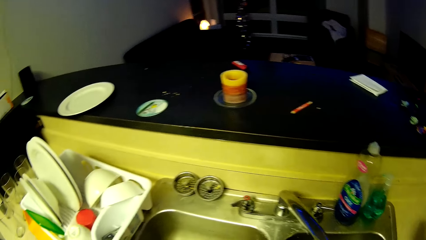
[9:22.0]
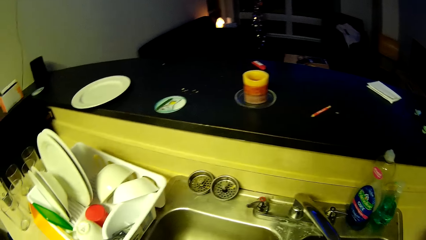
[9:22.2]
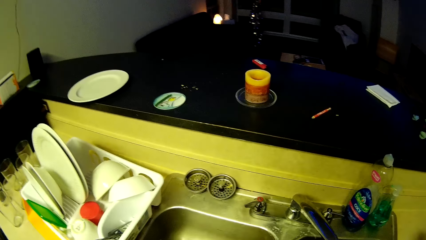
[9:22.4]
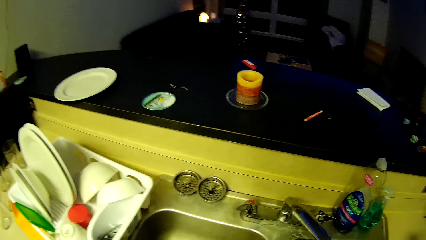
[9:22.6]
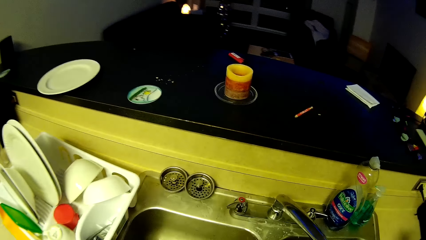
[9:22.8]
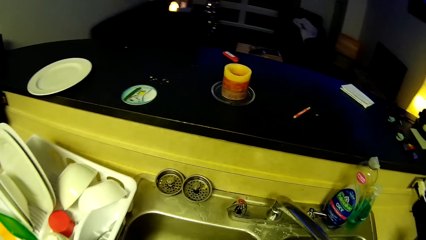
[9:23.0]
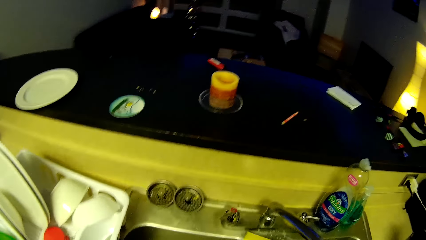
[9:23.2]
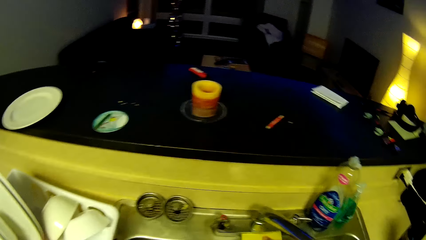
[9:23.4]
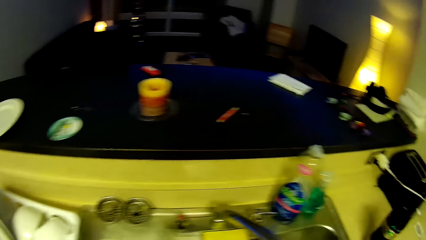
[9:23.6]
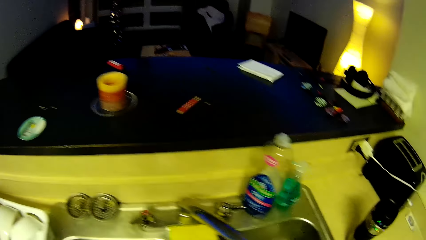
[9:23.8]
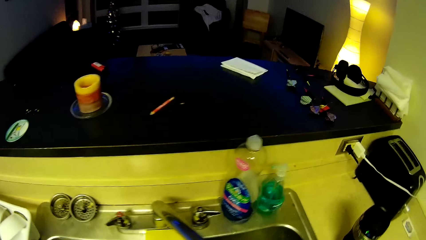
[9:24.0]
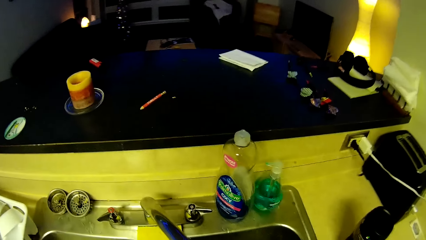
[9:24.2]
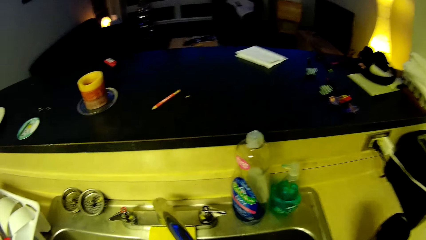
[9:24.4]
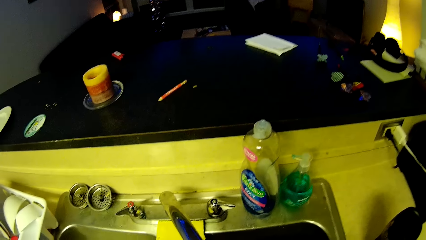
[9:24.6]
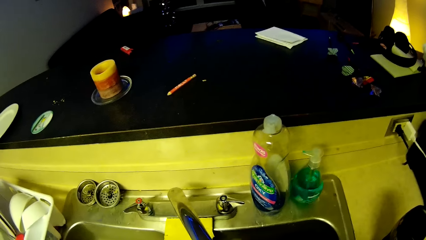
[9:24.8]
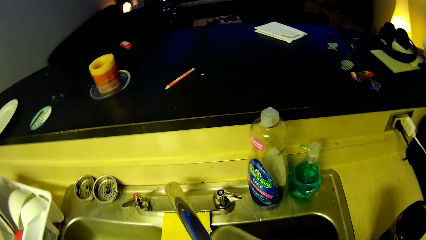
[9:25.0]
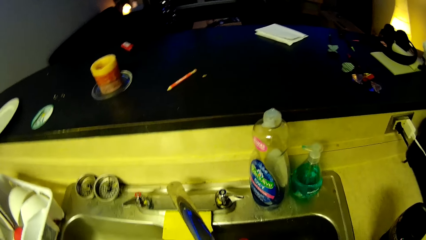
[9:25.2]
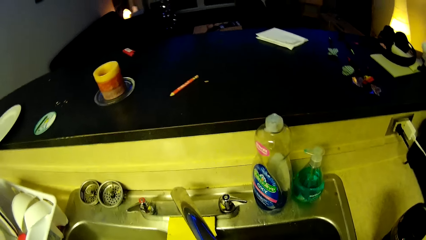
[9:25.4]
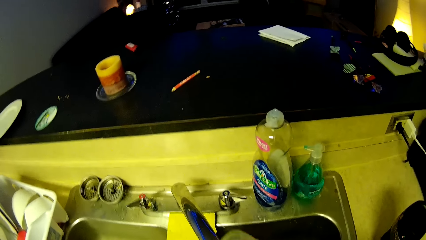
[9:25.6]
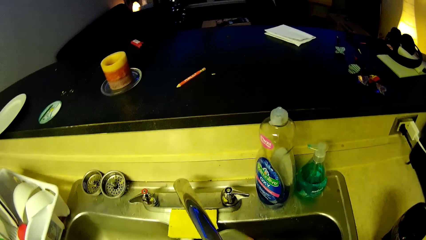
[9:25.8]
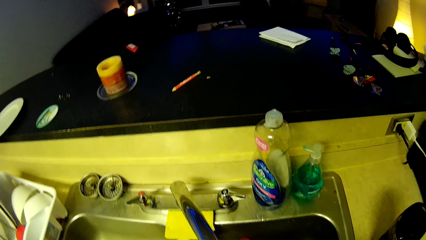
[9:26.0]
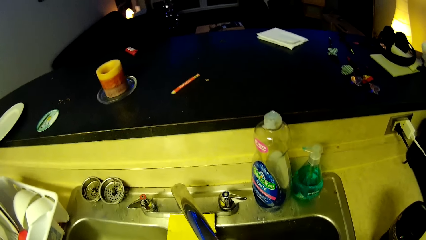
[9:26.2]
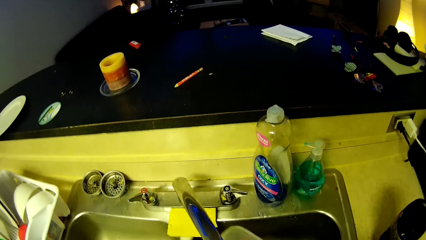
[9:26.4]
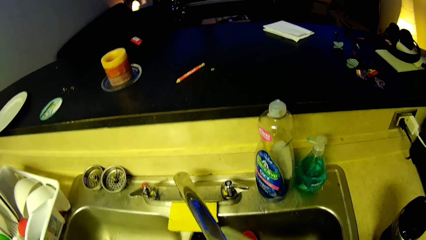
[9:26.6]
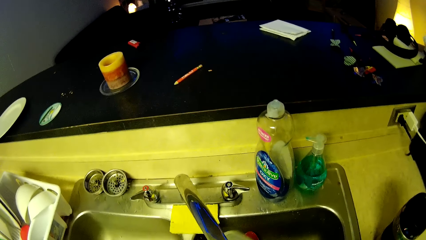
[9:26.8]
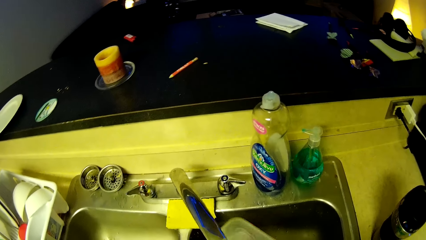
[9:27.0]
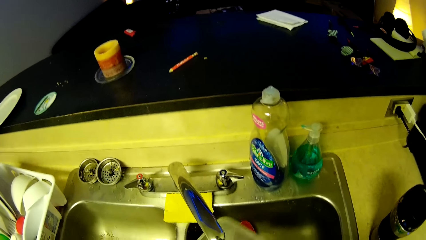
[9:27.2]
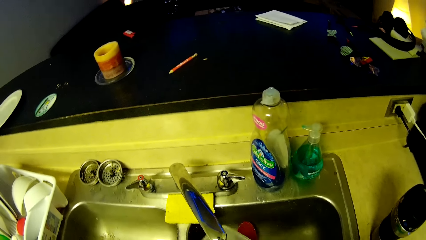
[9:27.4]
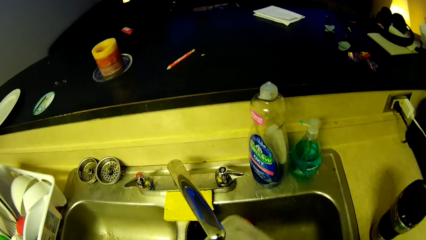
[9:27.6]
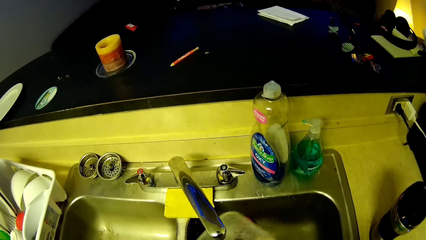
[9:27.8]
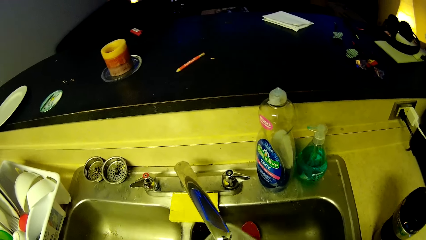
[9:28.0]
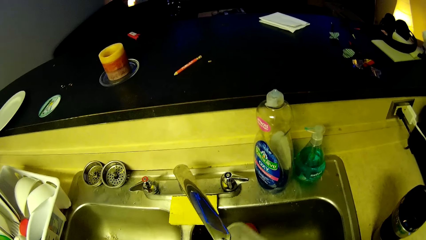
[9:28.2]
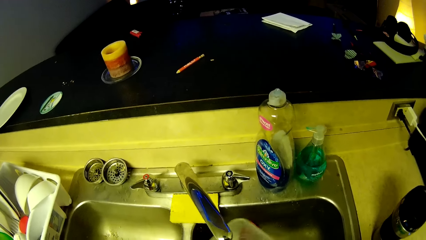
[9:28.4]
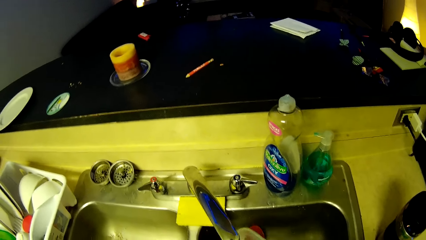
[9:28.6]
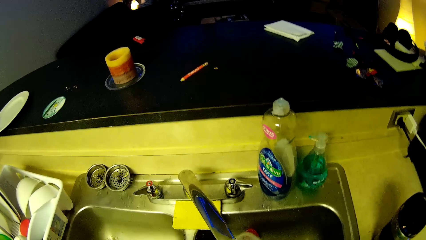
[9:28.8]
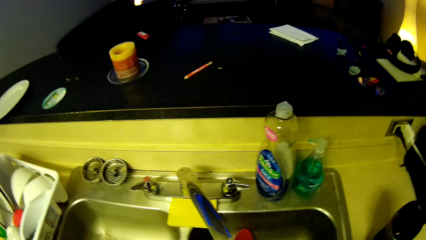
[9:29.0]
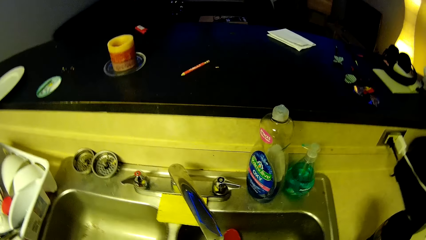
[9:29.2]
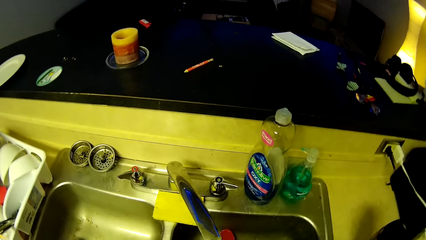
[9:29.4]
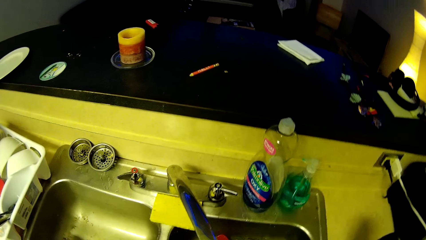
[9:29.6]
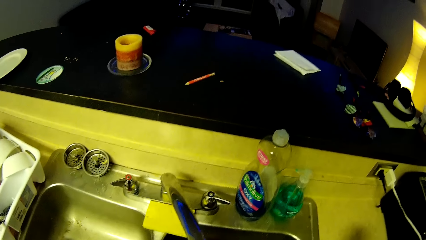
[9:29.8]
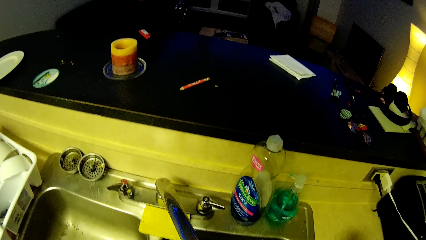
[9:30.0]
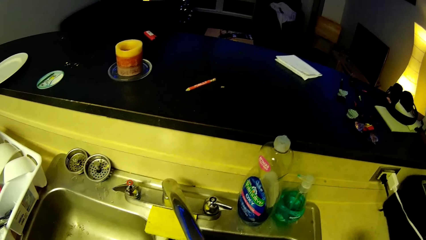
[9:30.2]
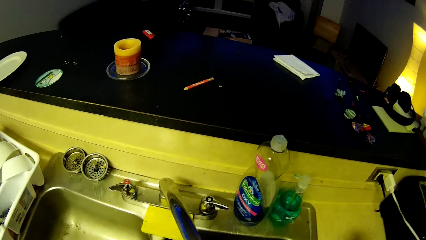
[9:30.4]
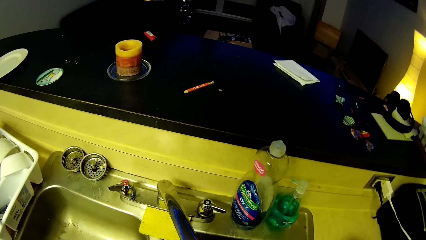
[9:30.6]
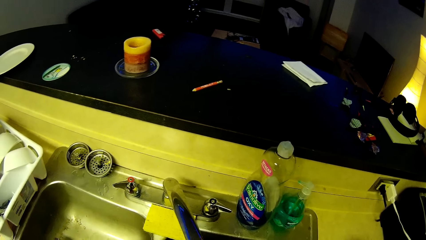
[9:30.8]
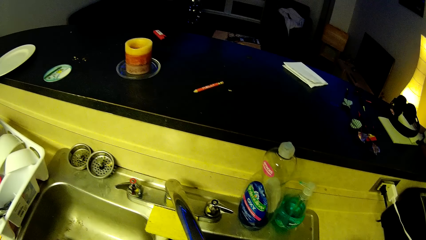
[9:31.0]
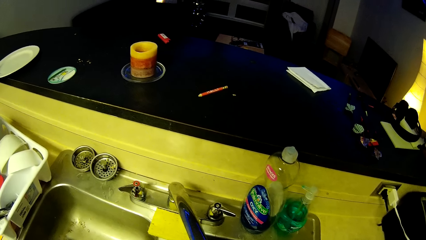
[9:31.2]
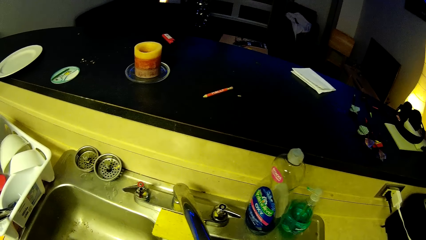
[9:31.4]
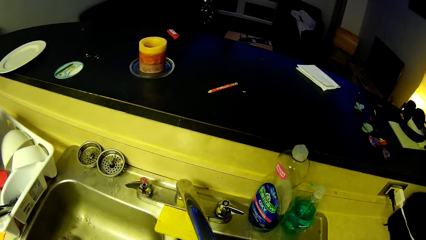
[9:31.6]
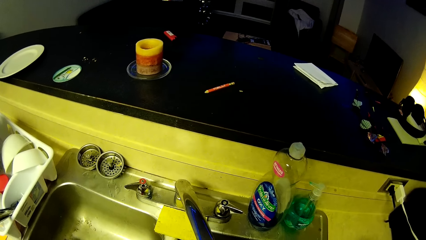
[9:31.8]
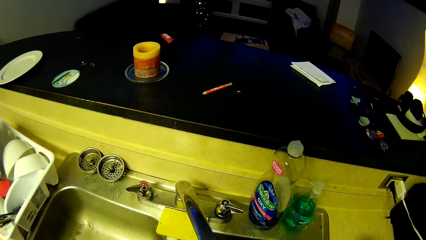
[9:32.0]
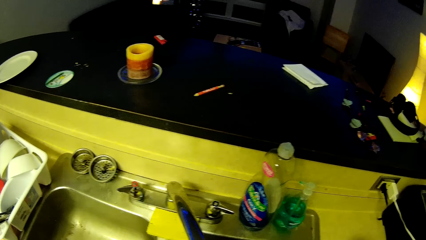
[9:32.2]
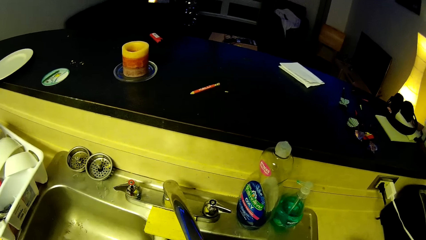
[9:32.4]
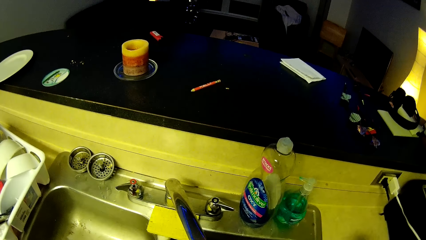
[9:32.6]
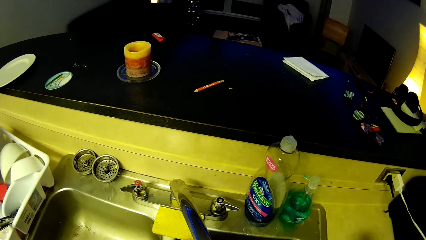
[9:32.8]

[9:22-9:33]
The camera wearer rinses a plastic container. They wash the container.

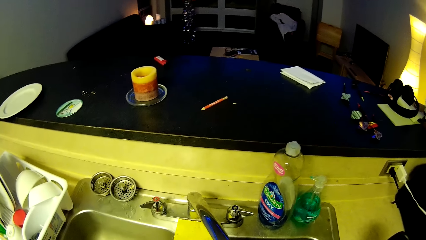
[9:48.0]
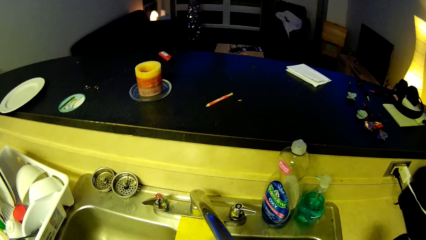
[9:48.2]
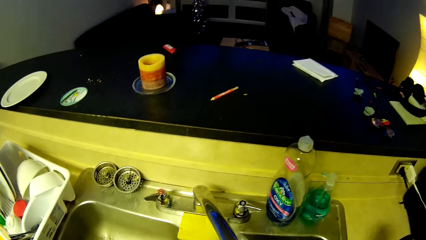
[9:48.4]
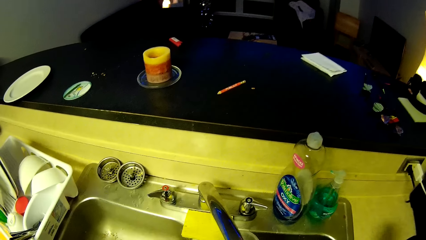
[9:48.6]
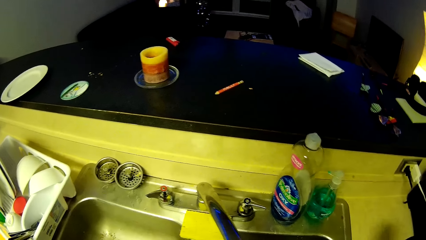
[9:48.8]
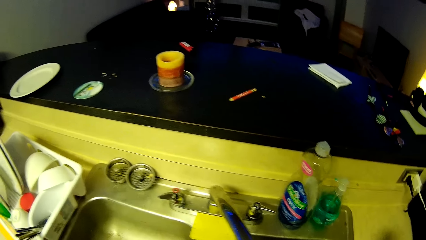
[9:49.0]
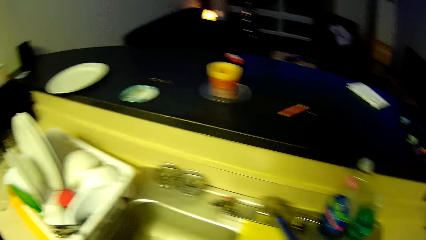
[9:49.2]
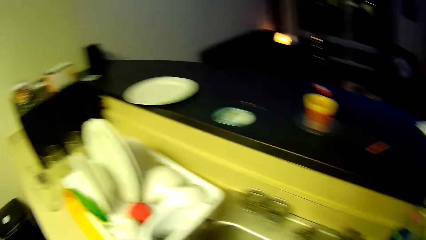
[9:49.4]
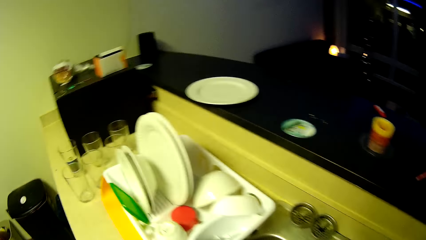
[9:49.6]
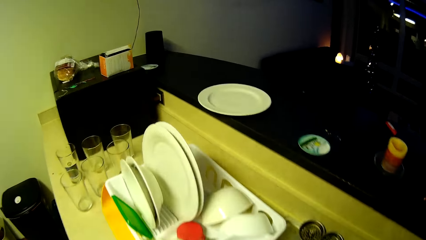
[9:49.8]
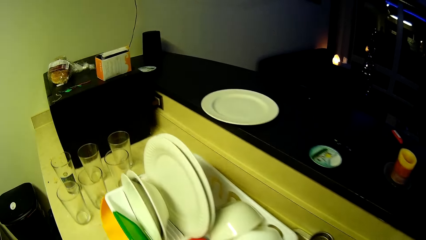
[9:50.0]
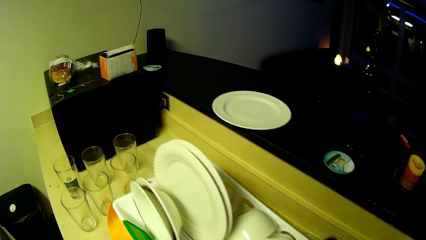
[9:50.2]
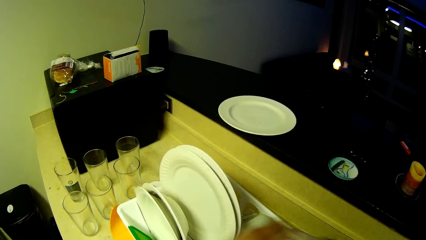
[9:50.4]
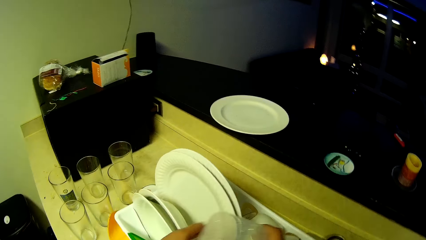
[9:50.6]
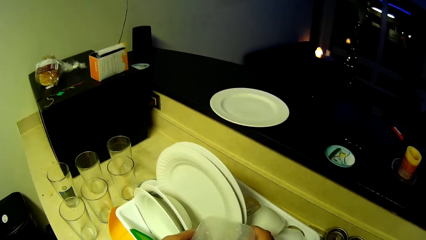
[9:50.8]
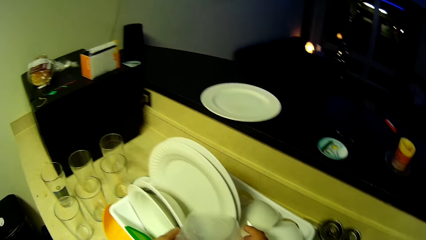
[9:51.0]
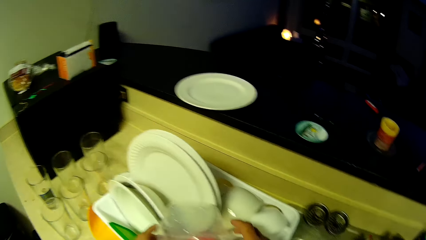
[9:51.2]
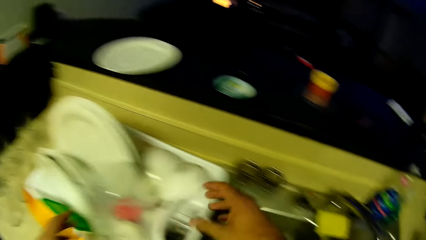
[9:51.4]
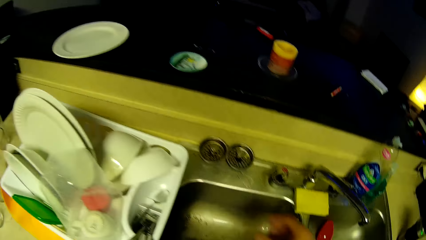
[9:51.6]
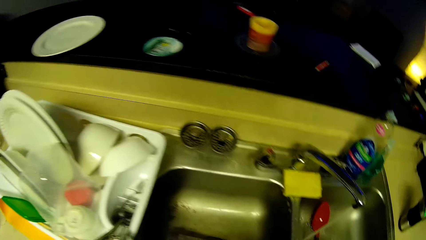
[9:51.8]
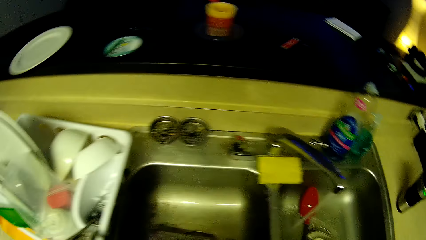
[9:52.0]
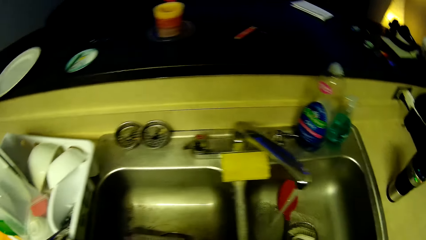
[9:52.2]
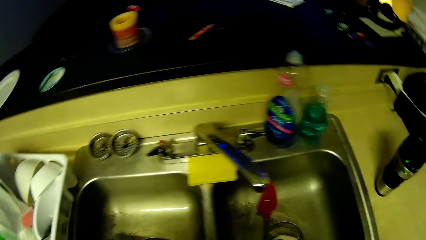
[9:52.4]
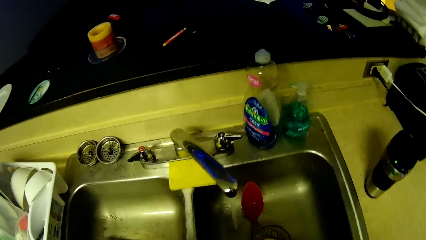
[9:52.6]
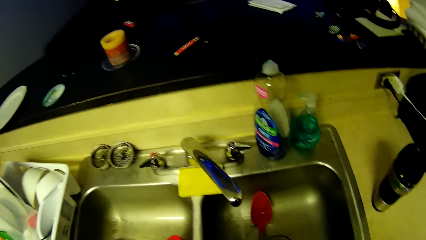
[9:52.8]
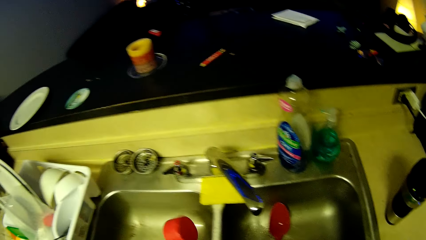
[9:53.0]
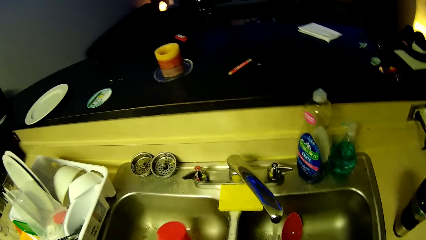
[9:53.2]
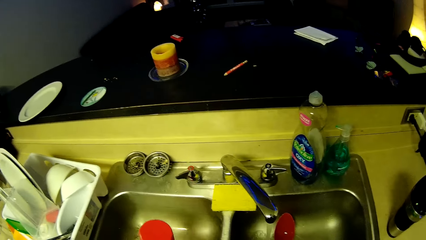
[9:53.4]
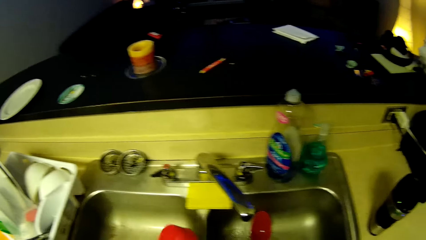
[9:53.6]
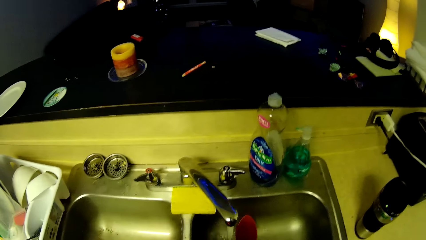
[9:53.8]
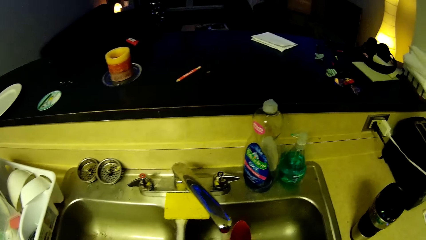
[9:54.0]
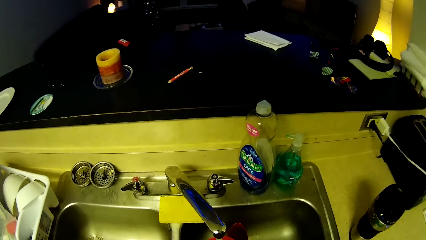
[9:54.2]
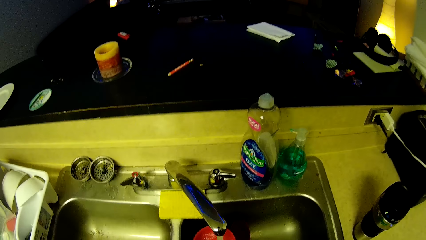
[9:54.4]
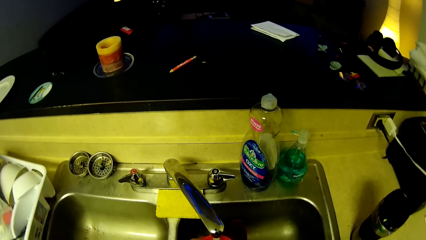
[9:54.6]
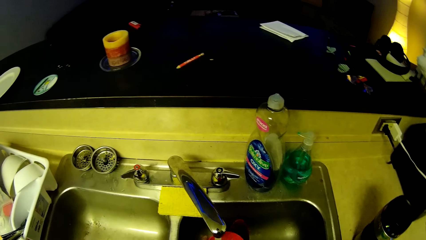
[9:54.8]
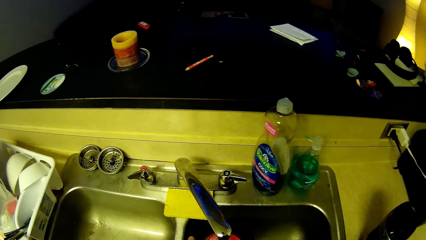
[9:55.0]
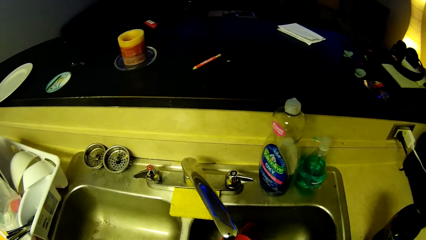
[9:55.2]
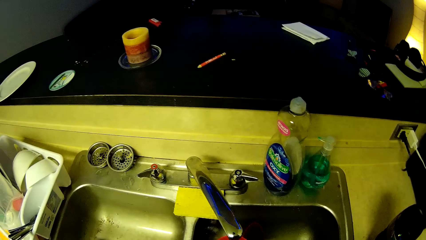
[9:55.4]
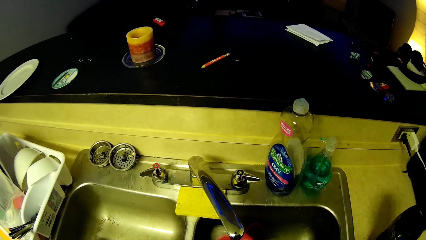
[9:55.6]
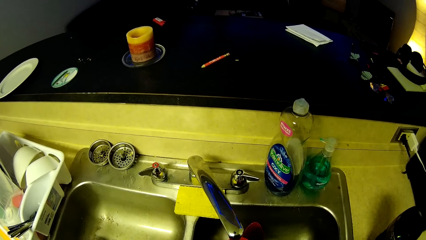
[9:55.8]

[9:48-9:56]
The camera wearer drops the plastic container in a plate drainer. They wash a container, pick up a red object from the sink, and rinse the red object.
